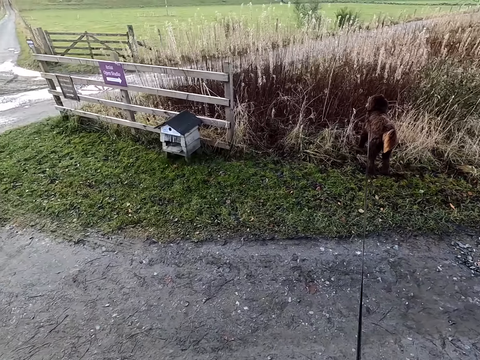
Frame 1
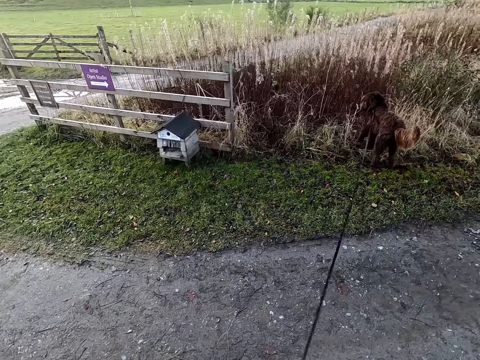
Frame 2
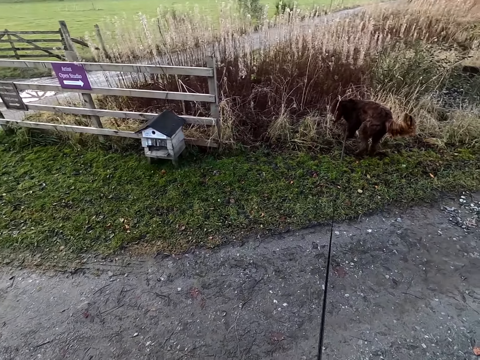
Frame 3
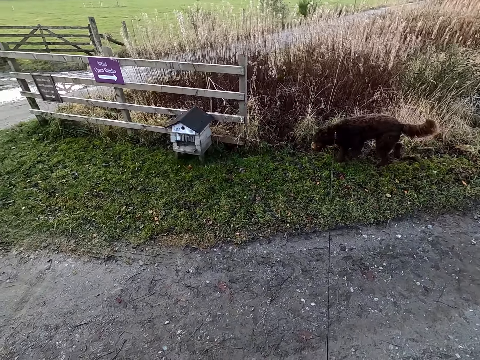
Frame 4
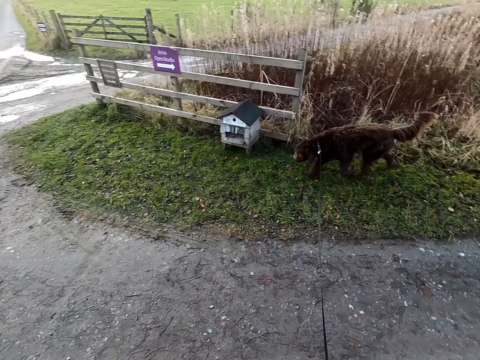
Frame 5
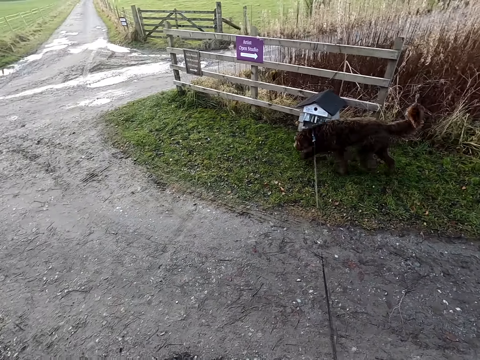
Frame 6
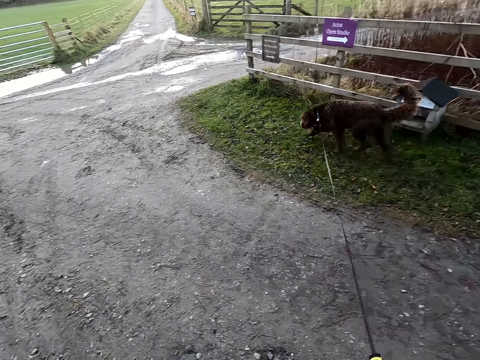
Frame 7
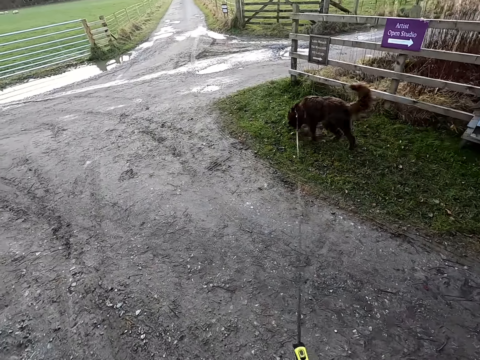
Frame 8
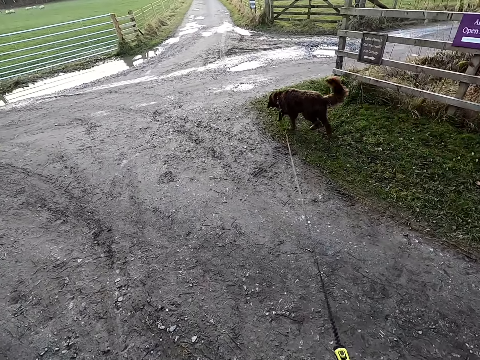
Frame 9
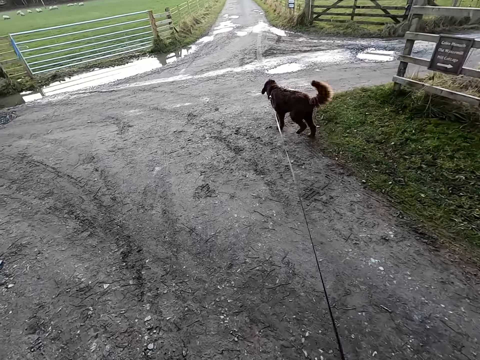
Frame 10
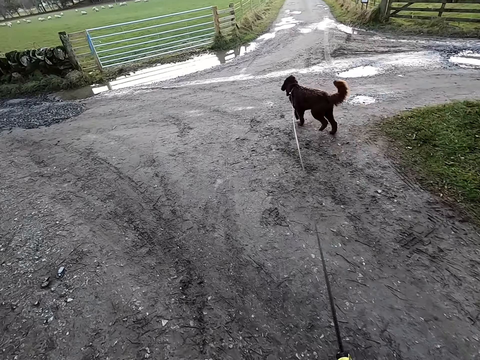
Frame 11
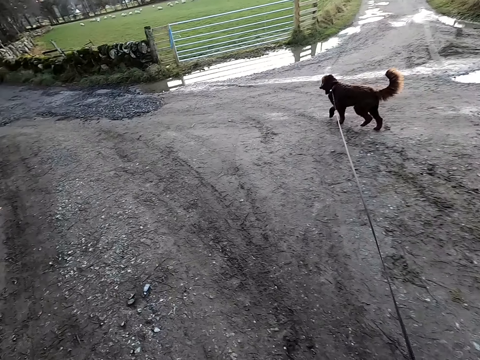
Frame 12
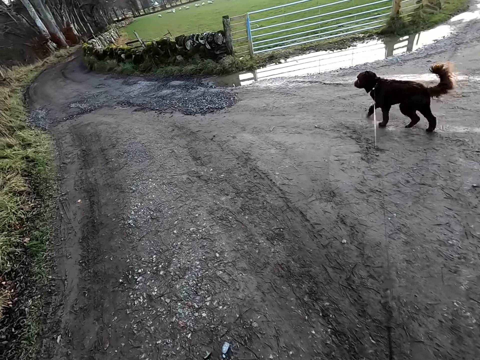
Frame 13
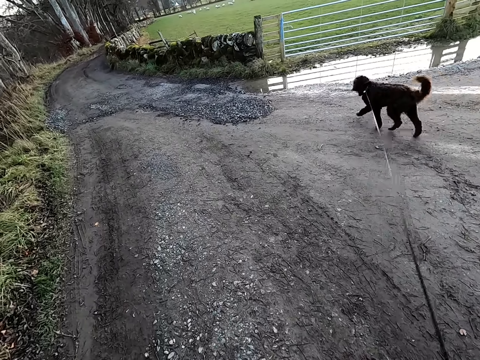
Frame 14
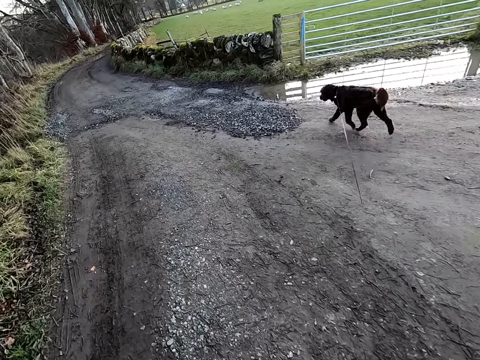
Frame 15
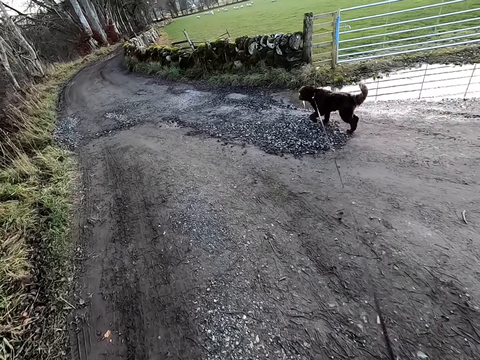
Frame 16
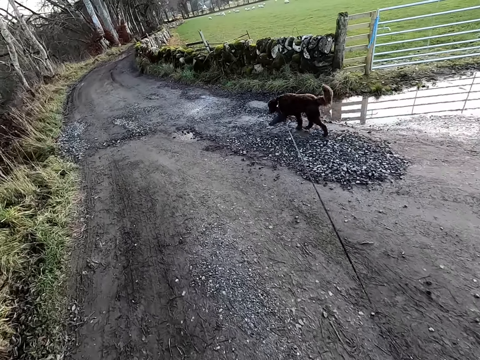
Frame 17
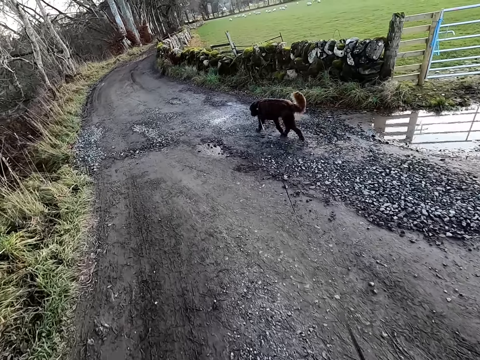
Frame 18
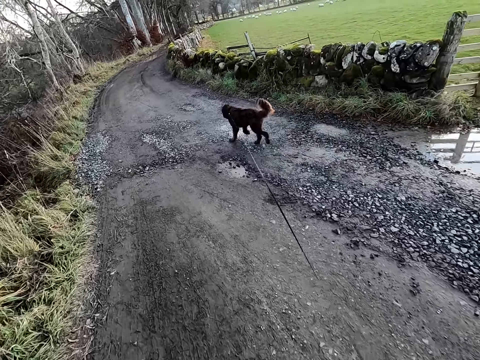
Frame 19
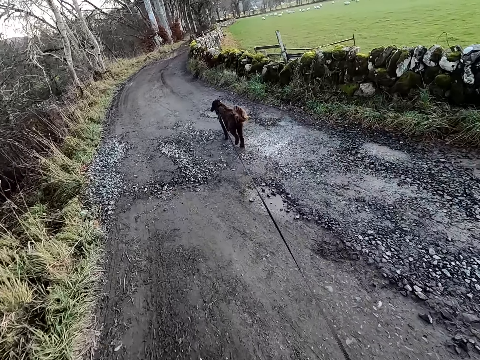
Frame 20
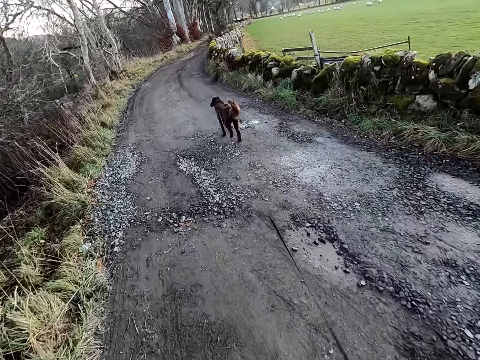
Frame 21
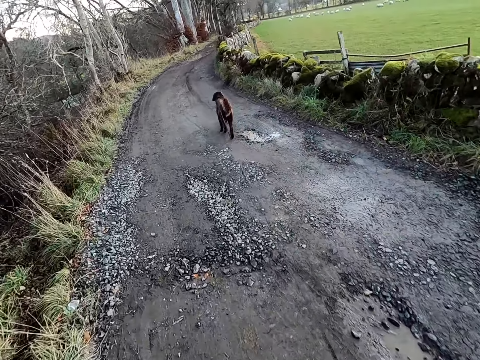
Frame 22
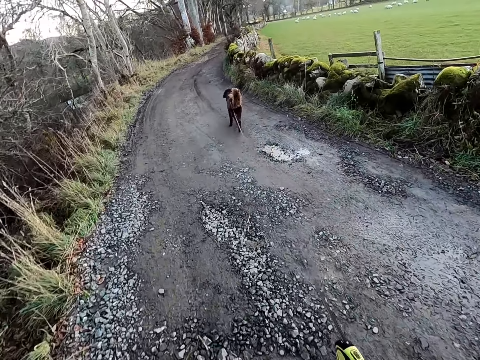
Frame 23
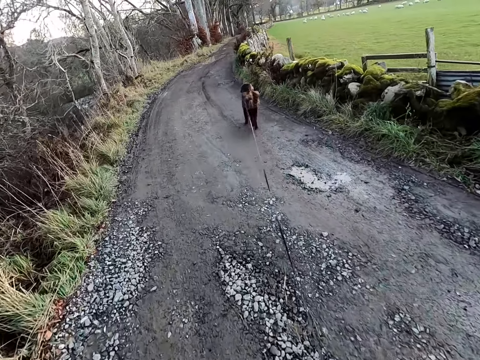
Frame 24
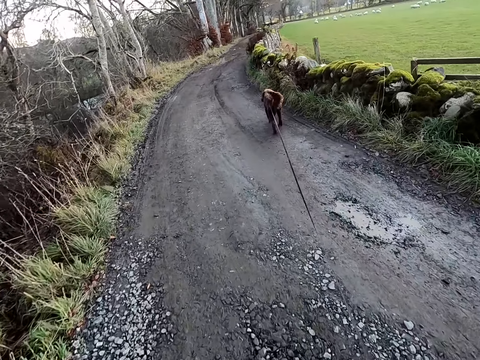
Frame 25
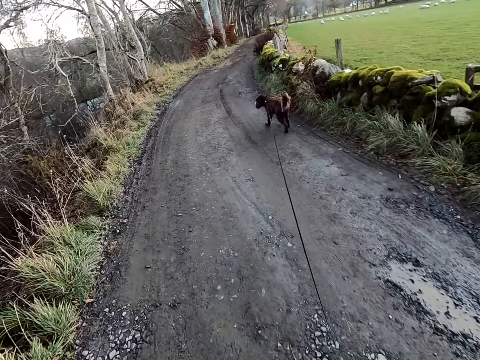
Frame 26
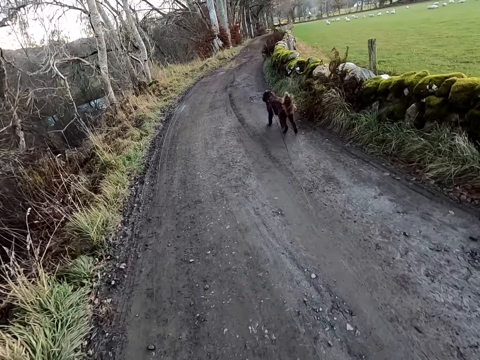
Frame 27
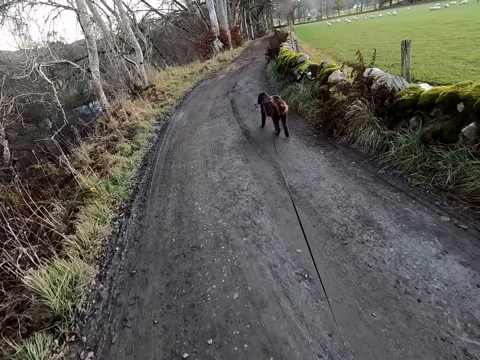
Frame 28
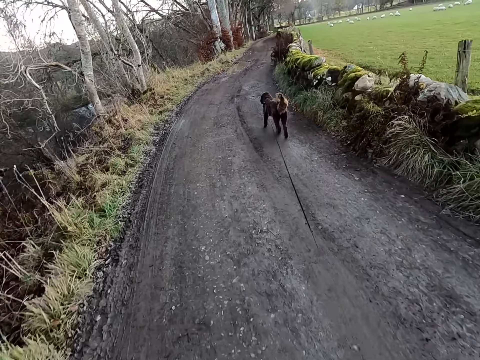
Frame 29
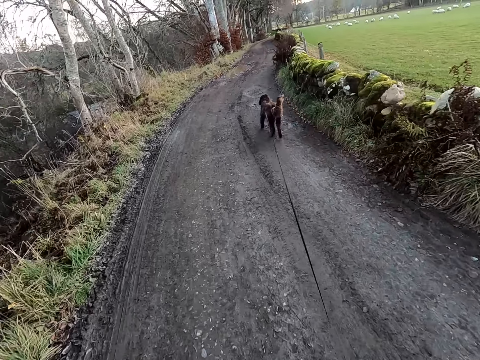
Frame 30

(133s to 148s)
The dog walks onto the road. The camera wearer turns right on the road with the dog on a leash in his right hand.

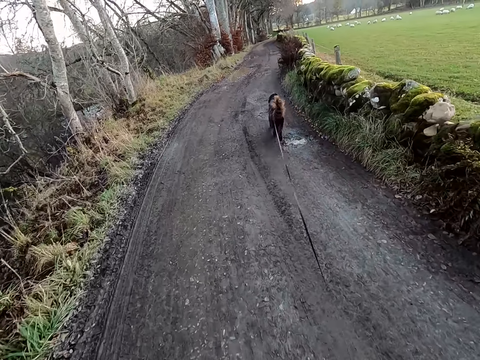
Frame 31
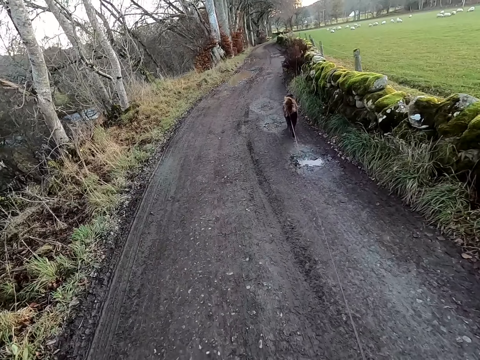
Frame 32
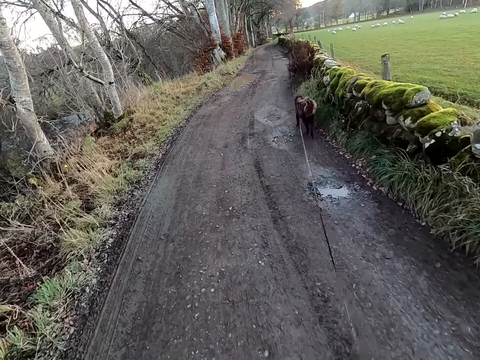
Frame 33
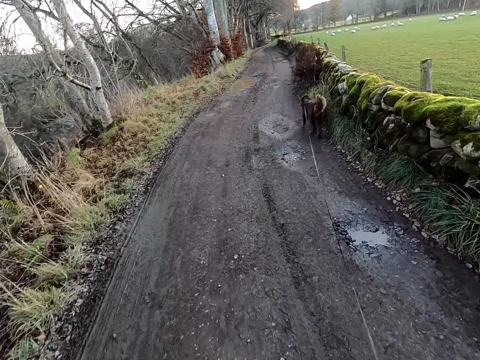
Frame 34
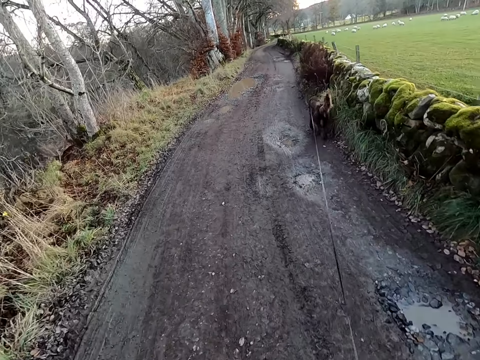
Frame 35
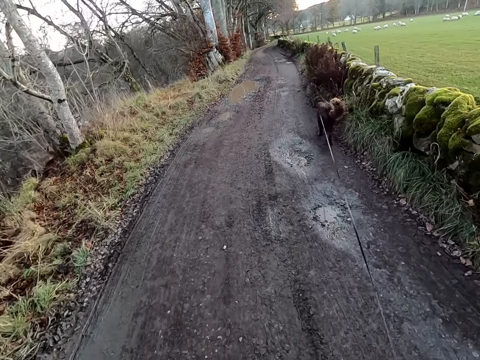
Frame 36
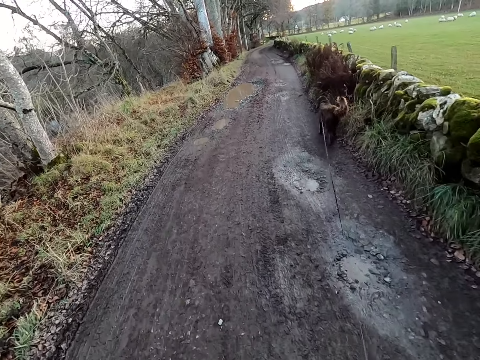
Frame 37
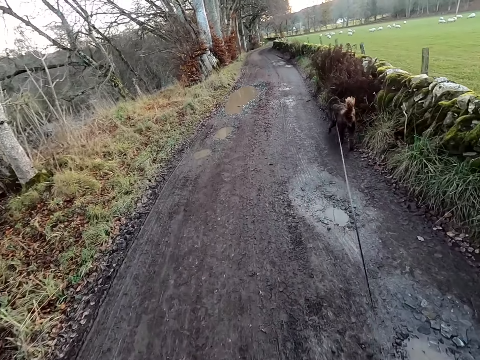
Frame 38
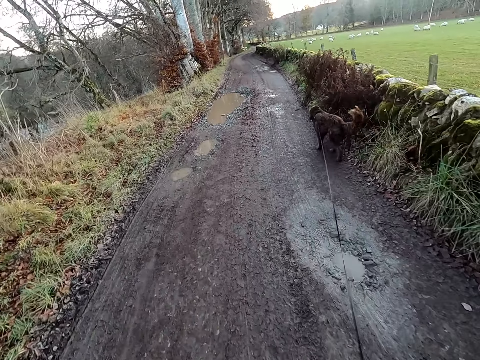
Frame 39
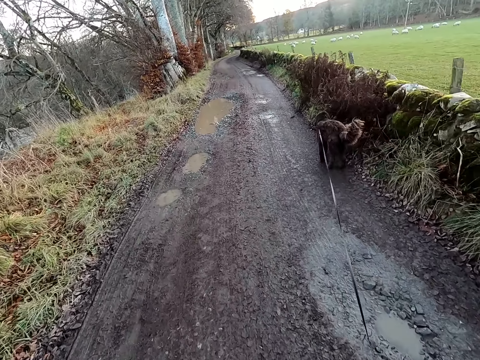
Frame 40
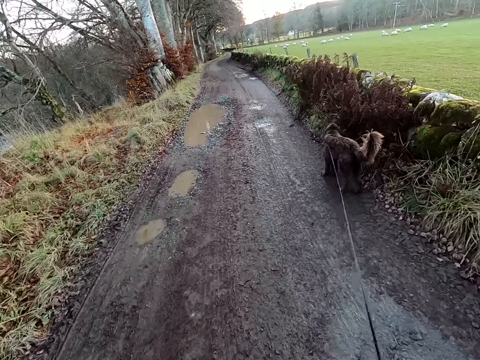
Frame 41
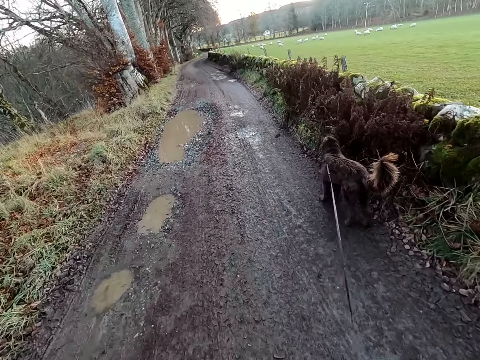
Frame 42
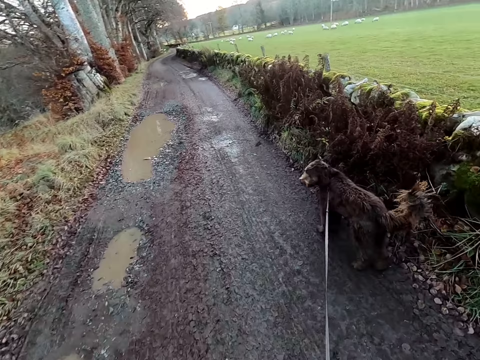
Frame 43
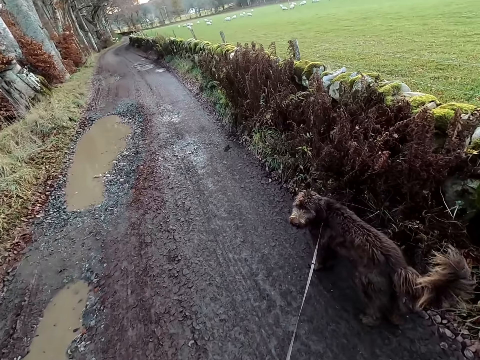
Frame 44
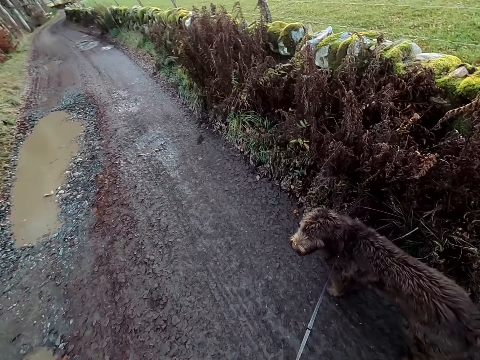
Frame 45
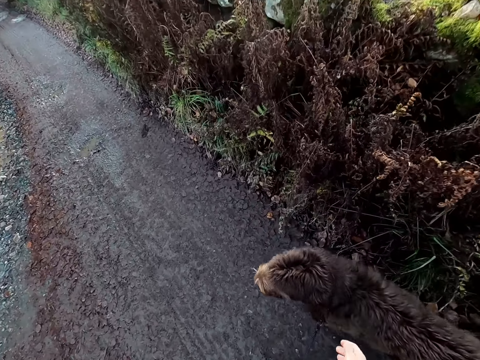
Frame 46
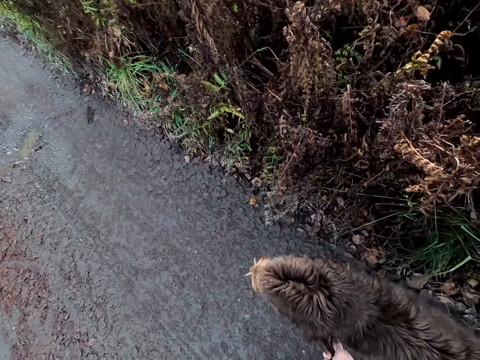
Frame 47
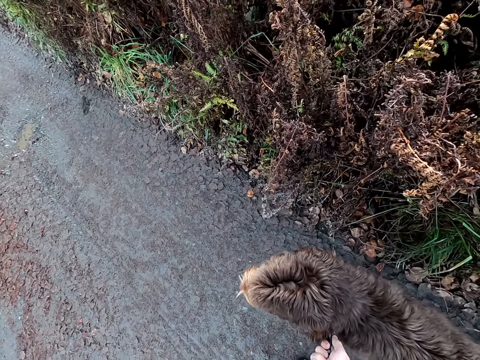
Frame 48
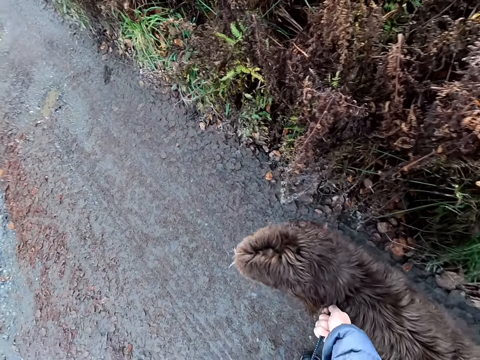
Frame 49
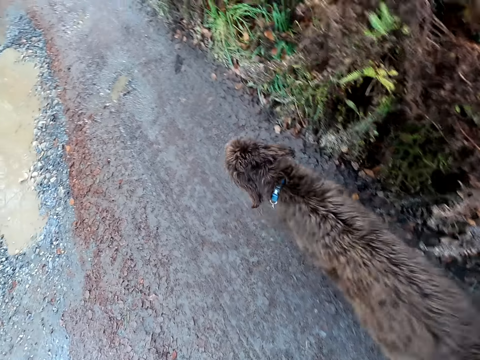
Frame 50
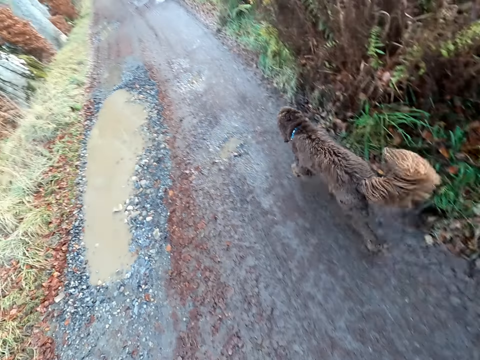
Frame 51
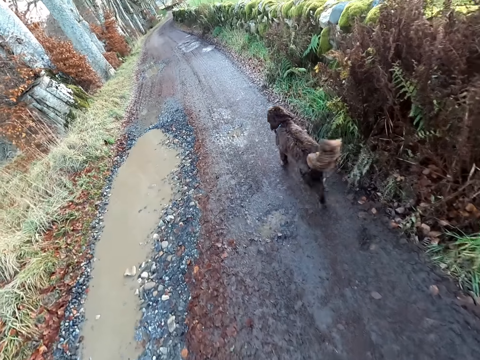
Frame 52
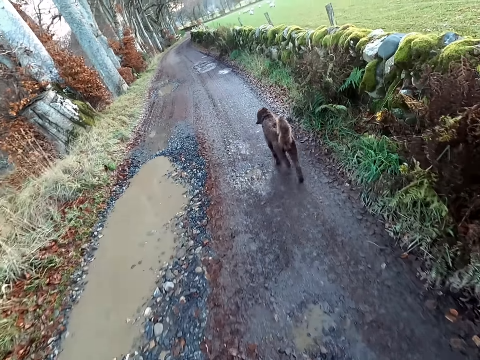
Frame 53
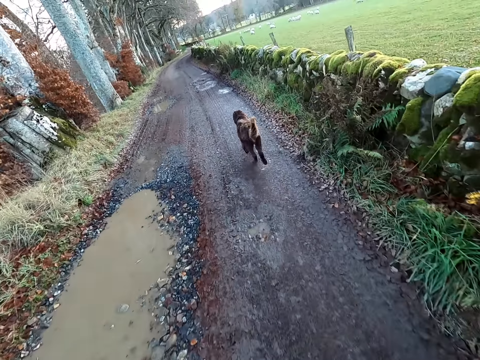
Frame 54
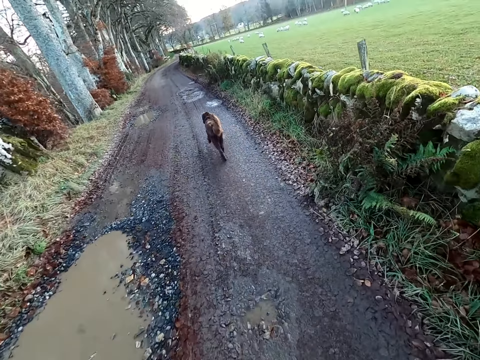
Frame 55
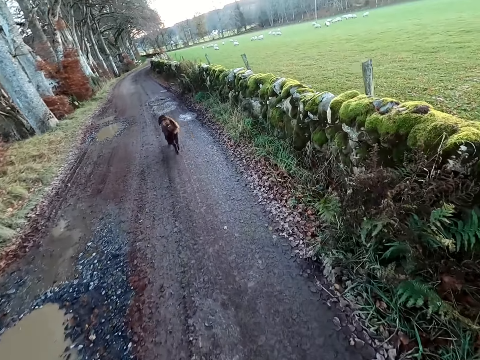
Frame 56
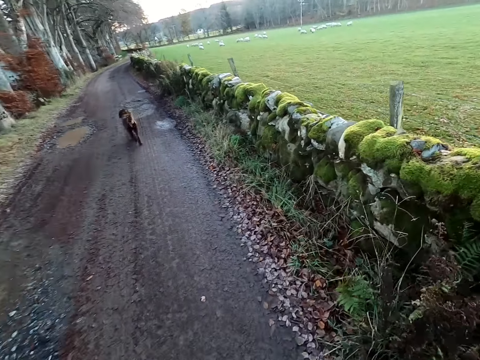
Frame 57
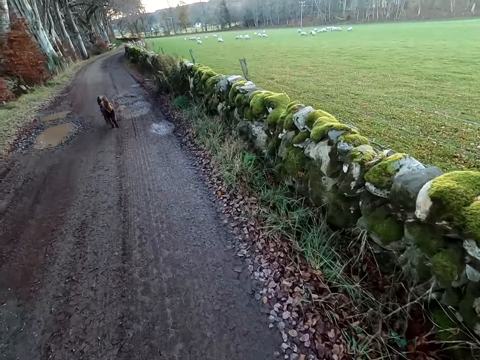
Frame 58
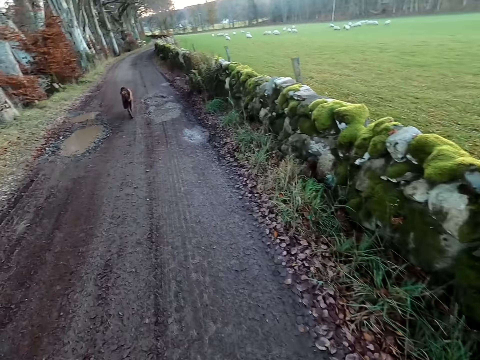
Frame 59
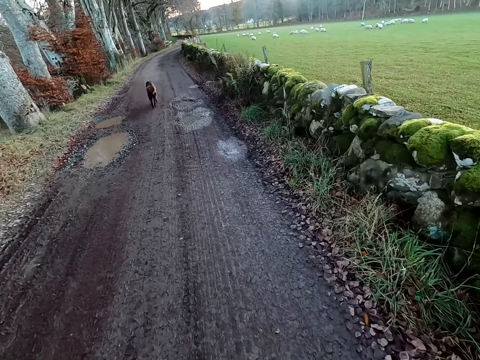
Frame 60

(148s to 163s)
The dog sniffs a plant by the road. The camera wearer removes the hook of the dog leash on the dog's collar. The dog runs on the road. The camera wearer jogs on the road.
